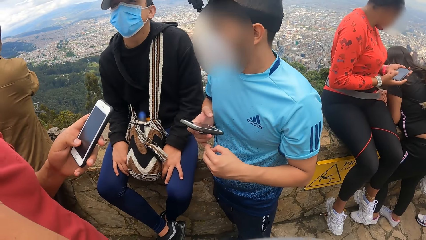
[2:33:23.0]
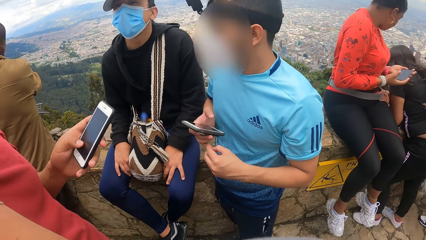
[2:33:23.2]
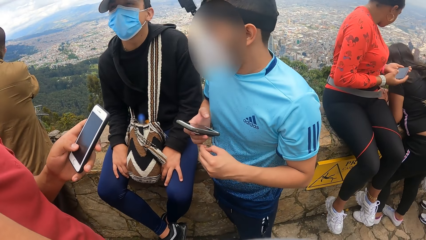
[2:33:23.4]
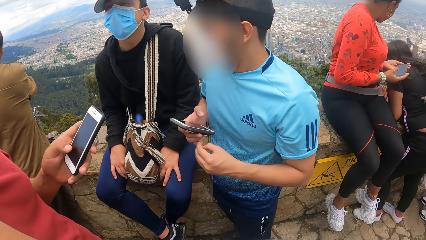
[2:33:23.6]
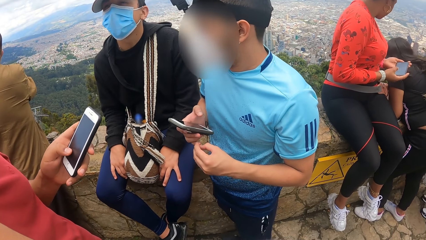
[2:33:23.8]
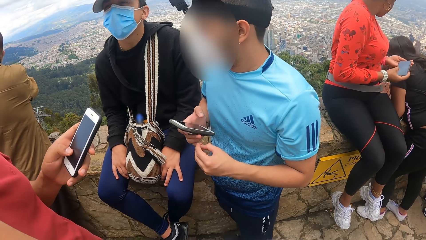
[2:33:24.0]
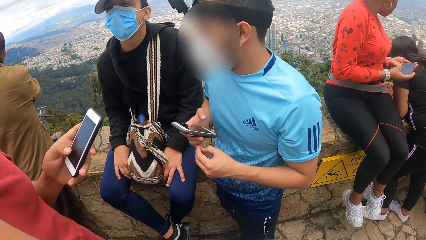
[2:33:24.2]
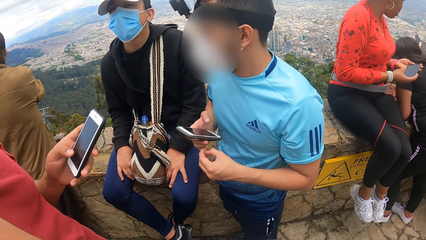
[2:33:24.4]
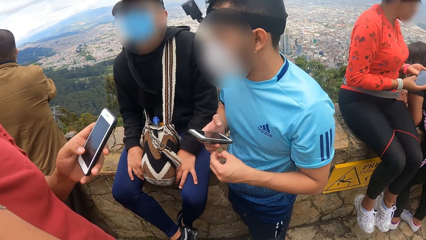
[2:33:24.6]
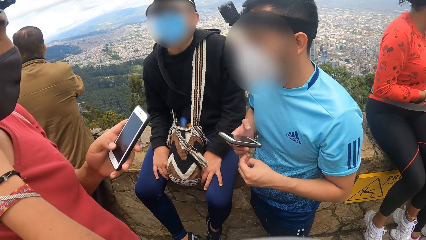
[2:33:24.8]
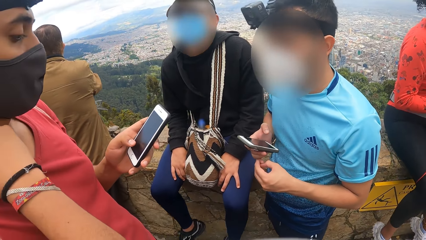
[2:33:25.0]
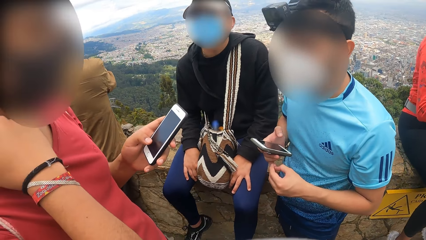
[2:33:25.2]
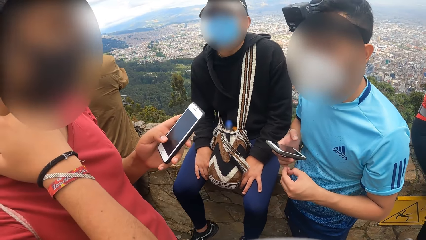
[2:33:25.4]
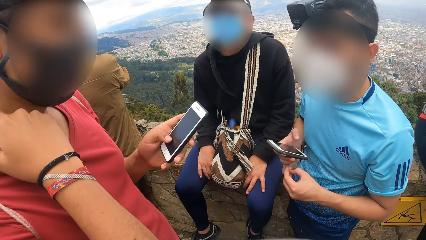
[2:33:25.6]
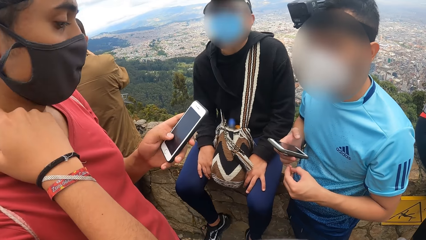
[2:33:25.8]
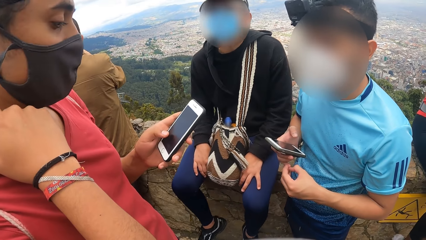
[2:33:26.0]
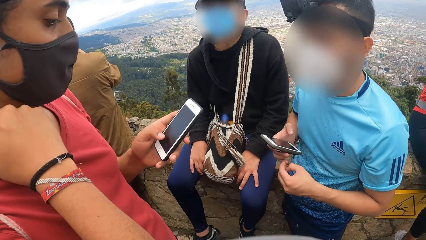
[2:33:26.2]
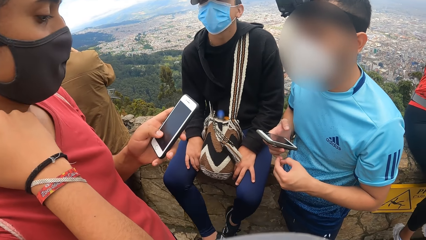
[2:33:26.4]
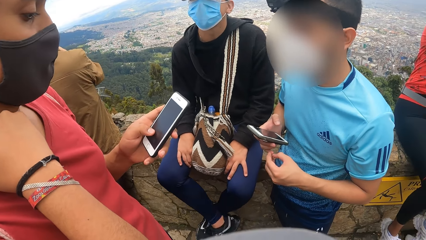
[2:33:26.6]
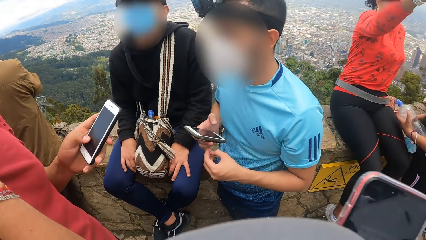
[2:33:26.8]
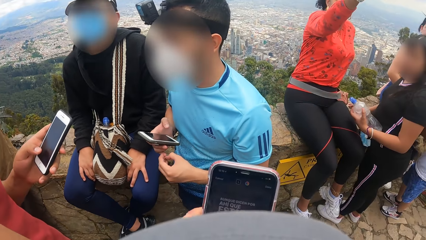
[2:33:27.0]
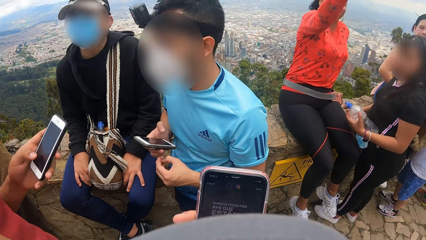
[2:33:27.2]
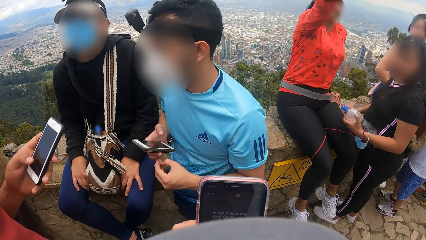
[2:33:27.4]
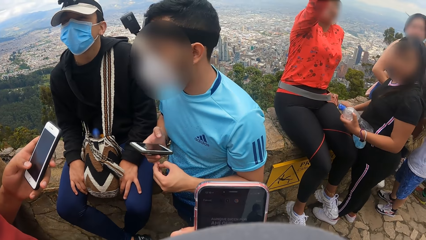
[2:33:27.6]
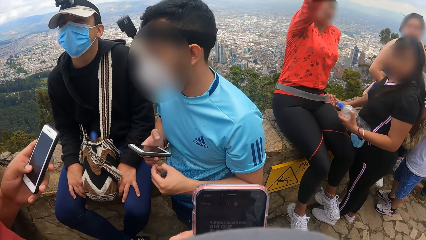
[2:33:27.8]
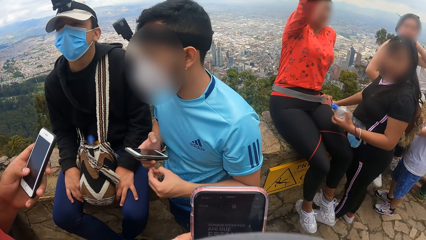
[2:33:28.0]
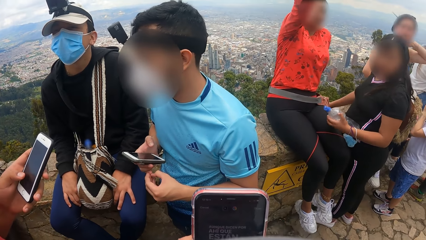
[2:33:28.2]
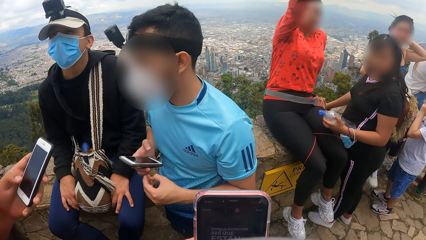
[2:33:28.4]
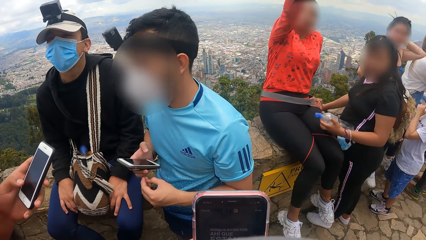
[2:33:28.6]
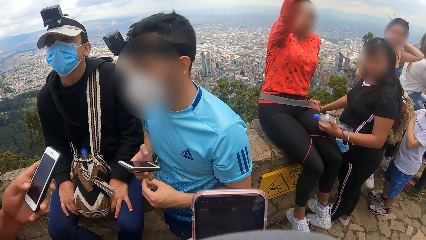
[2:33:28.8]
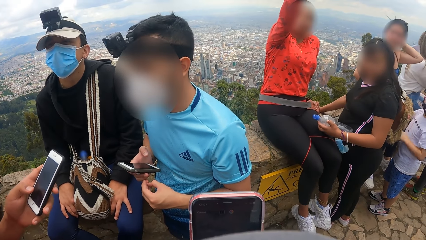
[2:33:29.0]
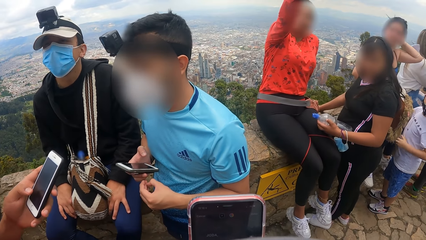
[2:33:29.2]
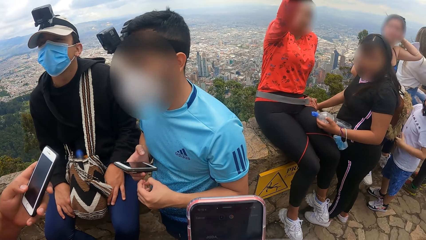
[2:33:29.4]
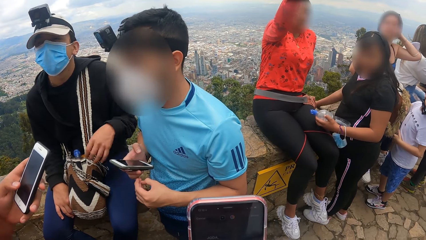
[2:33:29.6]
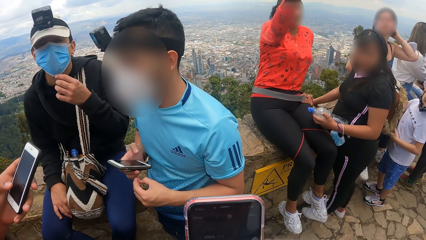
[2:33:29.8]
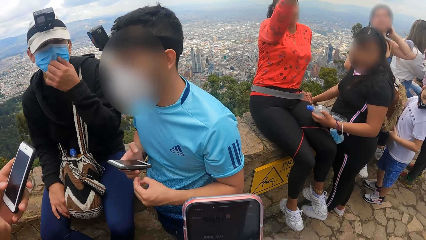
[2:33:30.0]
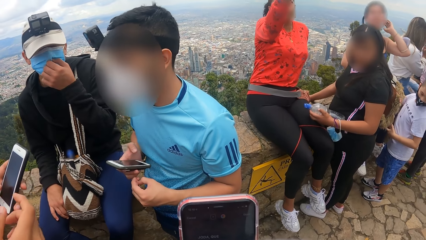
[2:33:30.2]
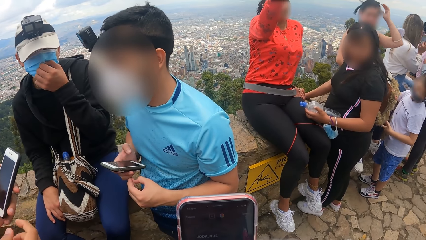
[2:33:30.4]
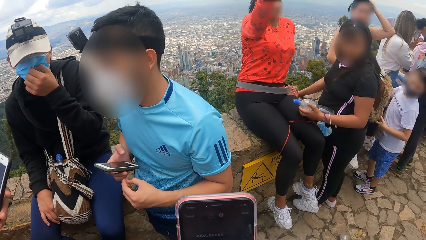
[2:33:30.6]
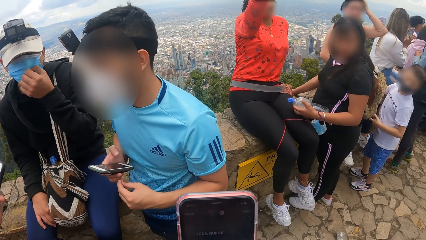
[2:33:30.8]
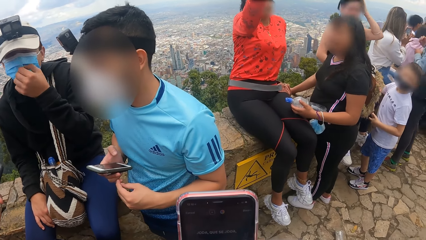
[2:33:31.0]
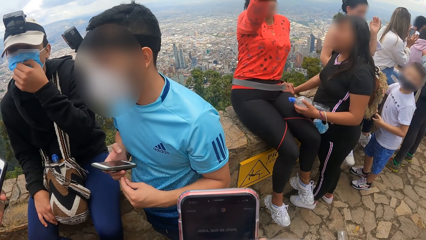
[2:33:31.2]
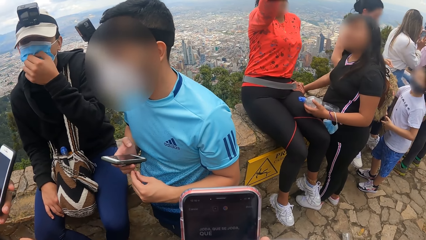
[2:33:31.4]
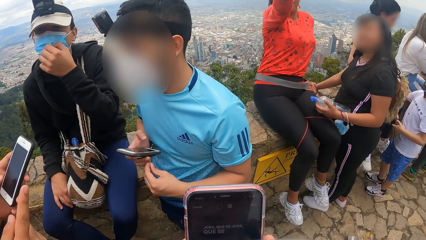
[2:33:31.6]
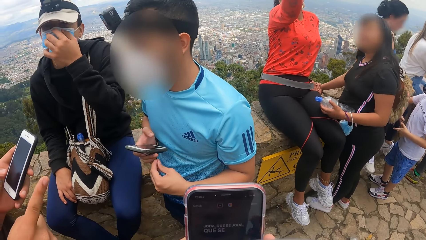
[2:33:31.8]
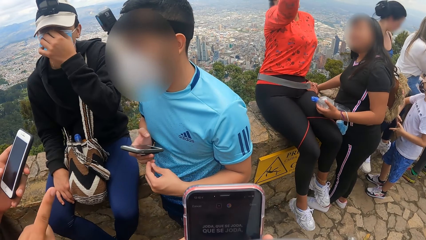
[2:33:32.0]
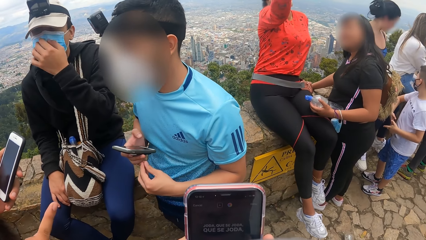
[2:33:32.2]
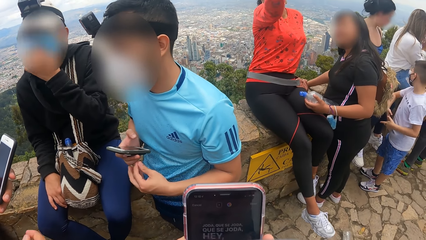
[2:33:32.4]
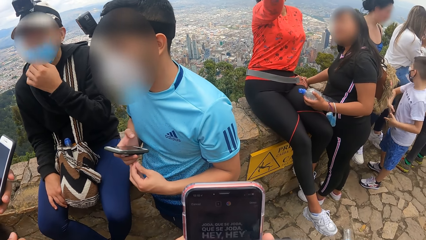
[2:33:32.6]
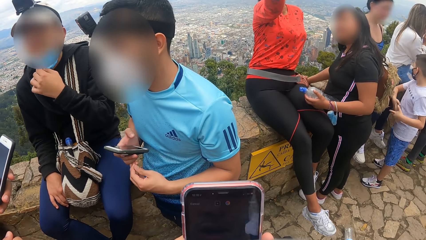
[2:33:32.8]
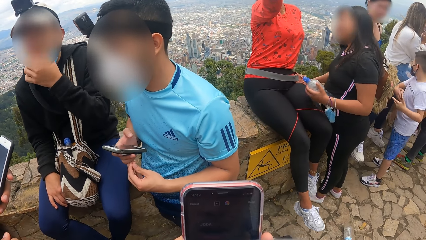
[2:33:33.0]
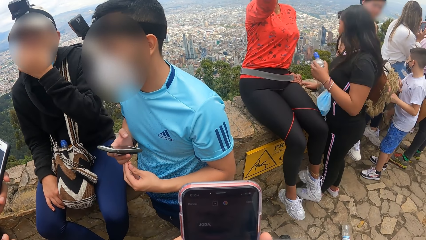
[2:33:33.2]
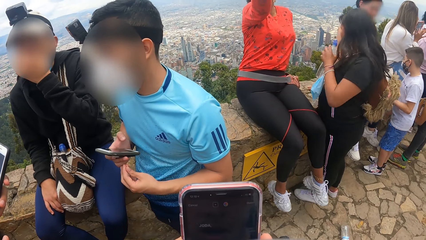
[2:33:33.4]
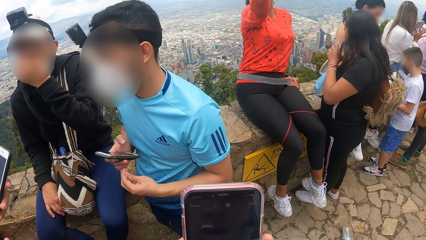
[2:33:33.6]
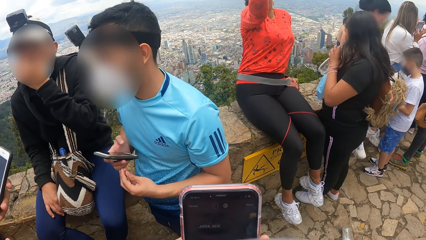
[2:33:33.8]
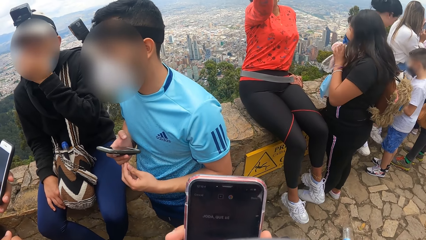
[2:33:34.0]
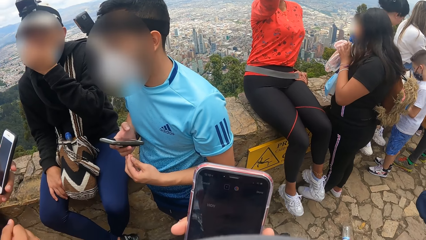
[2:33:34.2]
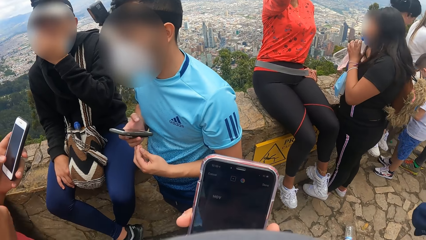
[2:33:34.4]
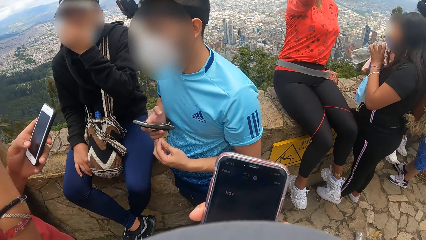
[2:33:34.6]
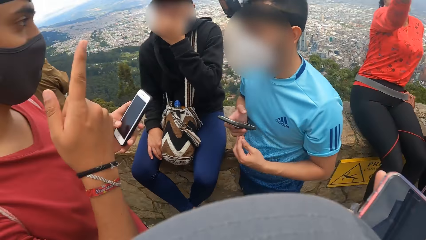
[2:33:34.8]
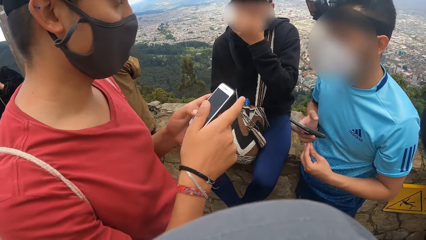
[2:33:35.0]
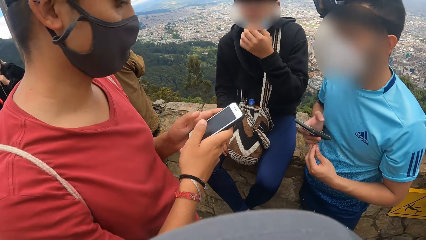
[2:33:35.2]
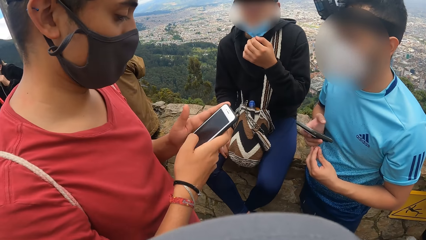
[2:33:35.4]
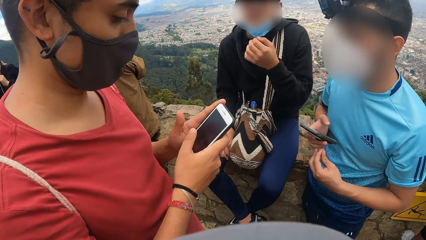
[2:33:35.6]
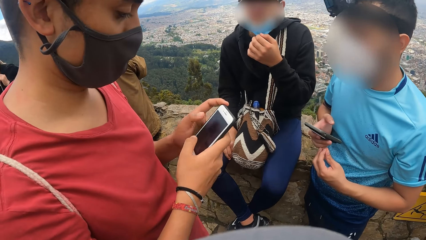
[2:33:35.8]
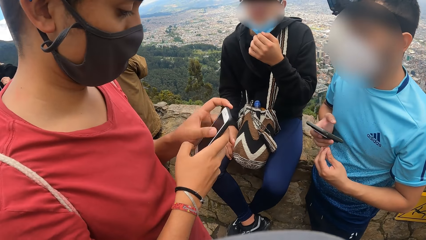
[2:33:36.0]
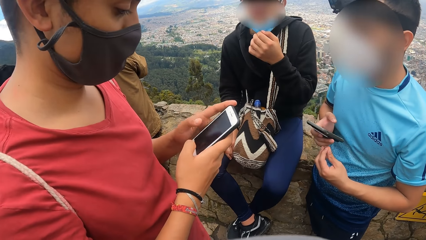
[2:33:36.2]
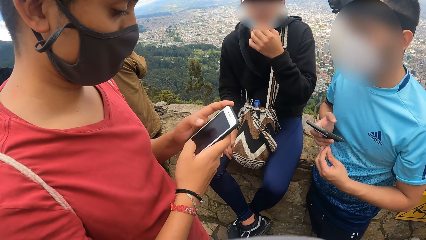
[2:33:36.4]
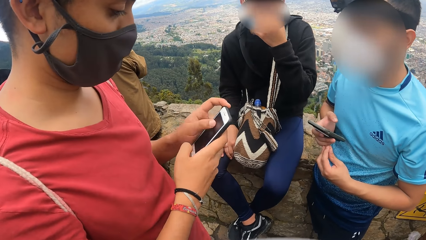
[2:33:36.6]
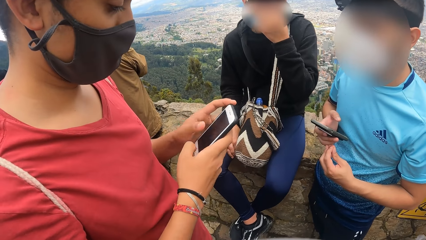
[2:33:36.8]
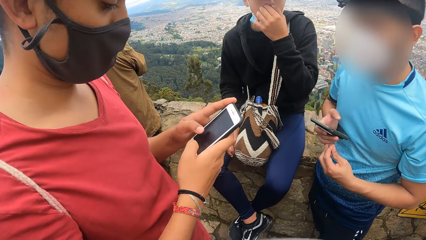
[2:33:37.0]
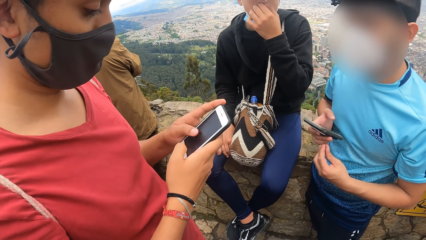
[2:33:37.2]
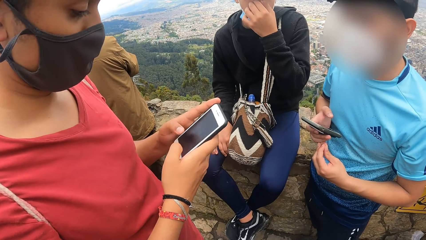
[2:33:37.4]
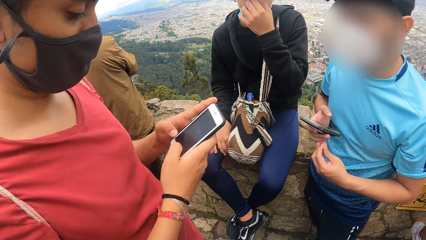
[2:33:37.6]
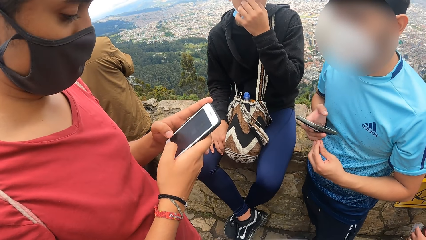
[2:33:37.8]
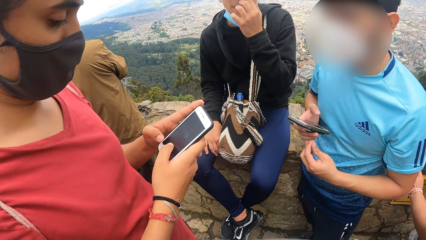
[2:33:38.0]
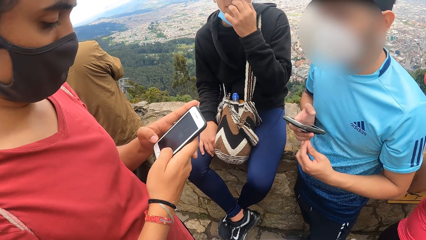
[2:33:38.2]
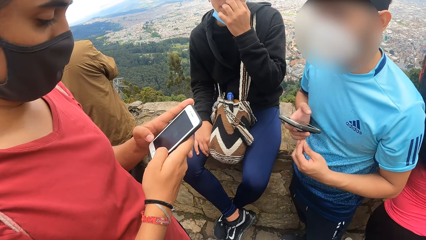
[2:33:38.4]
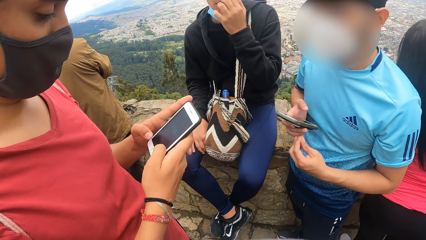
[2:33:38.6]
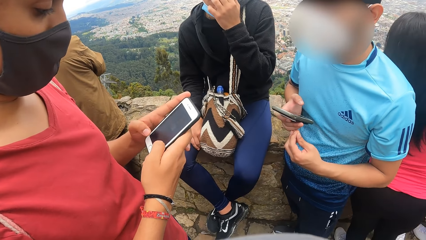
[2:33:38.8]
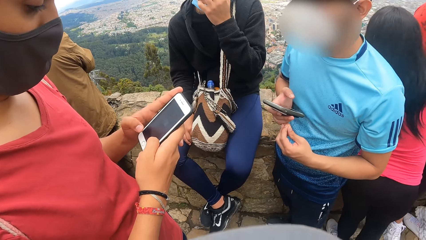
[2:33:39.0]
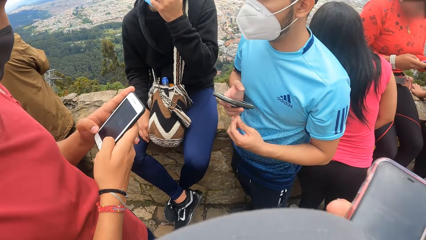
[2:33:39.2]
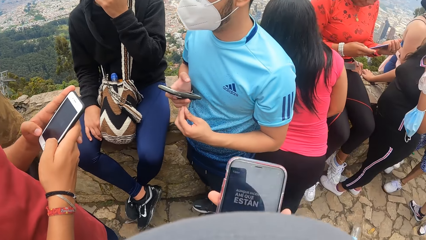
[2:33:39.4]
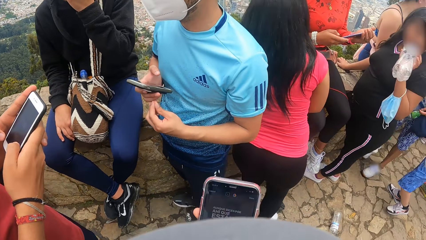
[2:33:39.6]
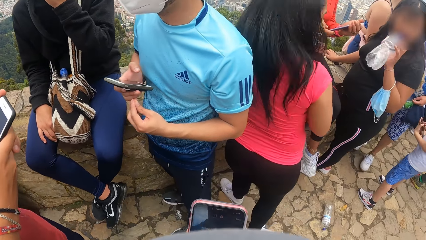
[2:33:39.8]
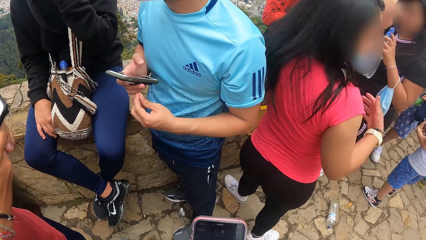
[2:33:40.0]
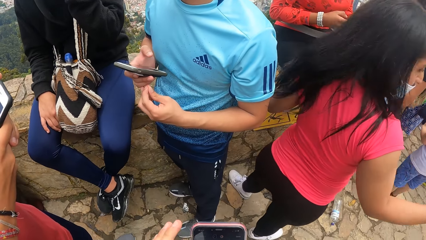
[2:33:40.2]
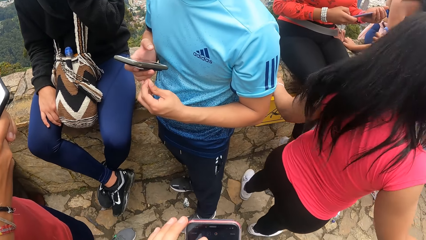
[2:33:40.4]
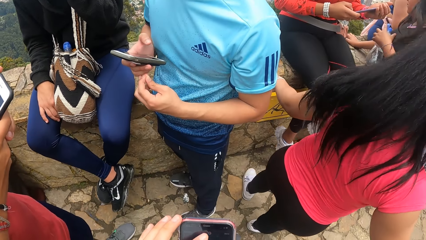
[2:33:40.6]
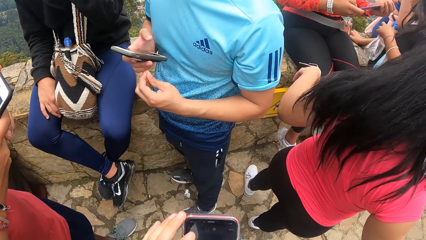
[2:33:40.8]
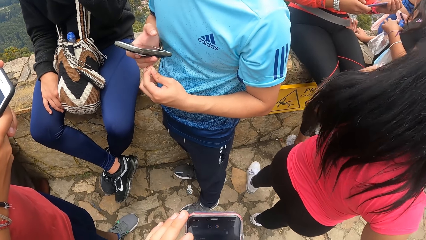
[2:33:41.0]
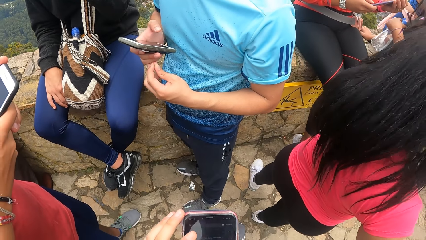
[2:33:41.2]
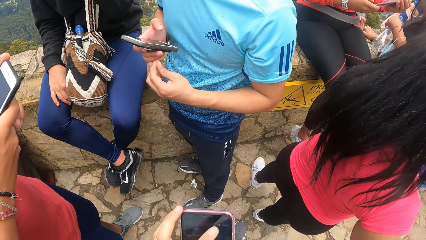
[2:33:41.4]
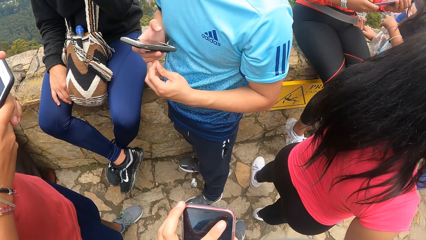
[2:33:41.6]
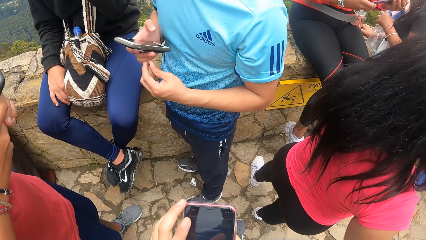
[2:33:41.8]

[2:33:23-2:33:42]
A man pulls his nose mask down with his left hand. Another man interacts with a third man. The second man talks to the third man. The second man operates a mobile phone with both hands.
